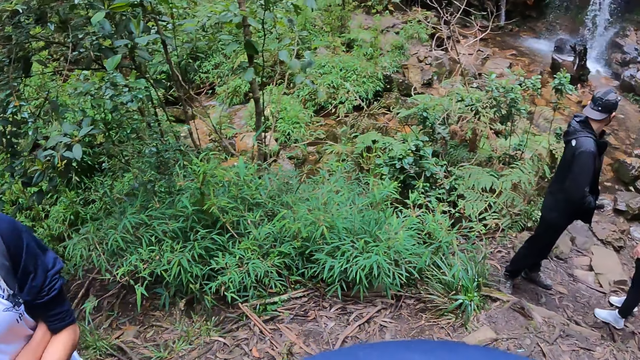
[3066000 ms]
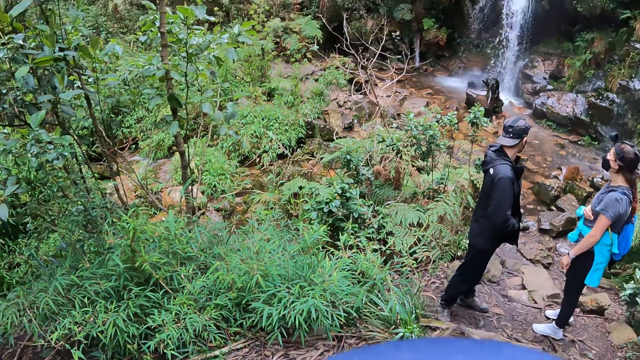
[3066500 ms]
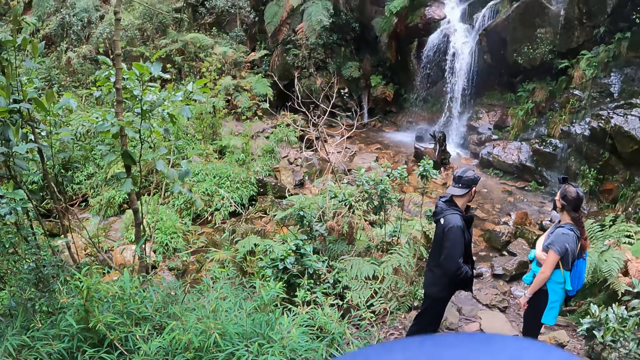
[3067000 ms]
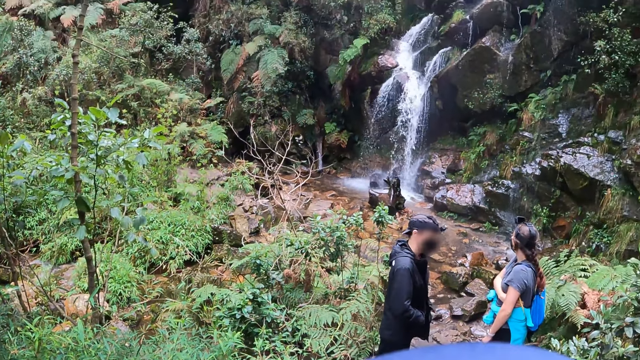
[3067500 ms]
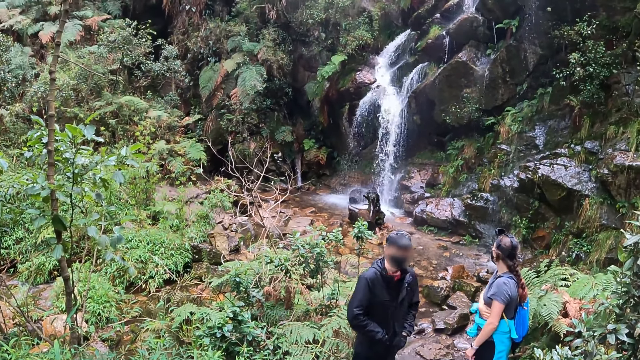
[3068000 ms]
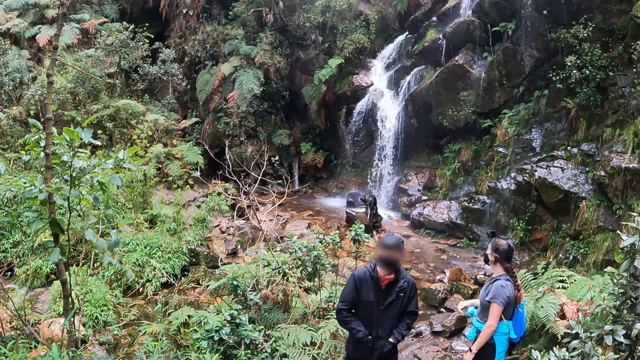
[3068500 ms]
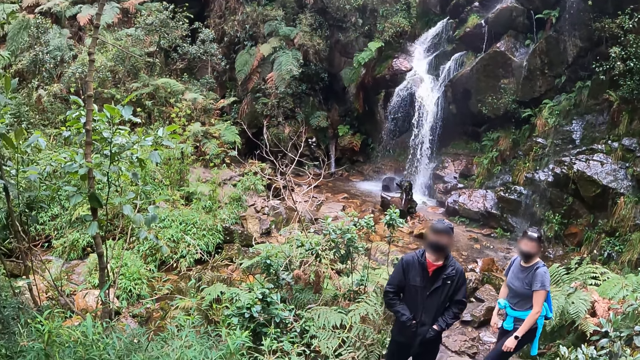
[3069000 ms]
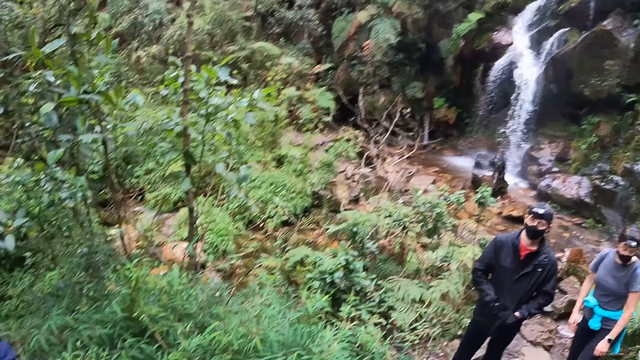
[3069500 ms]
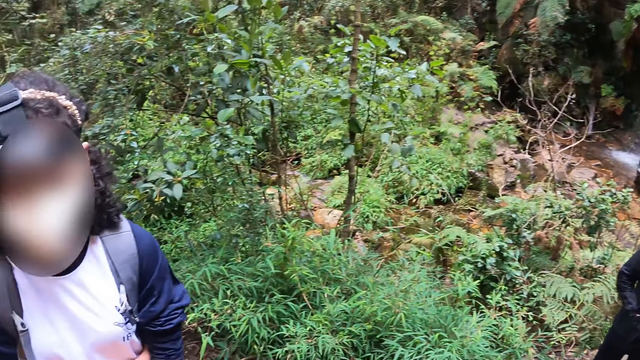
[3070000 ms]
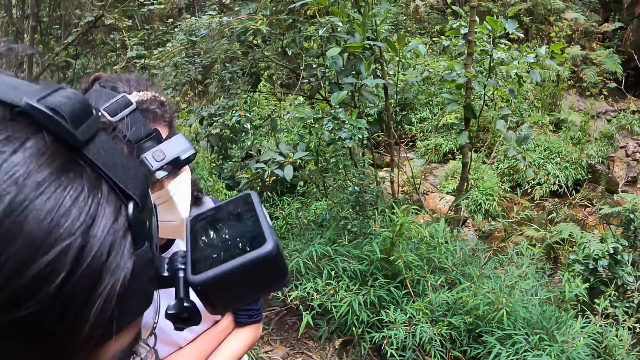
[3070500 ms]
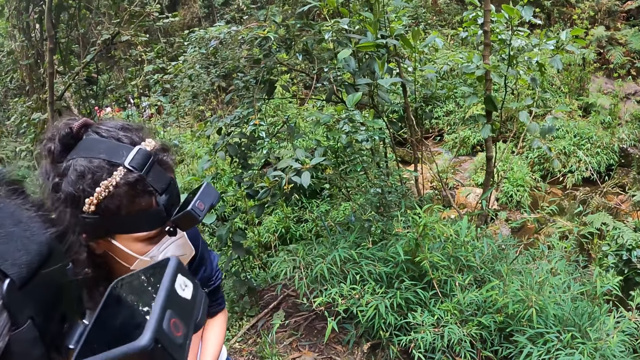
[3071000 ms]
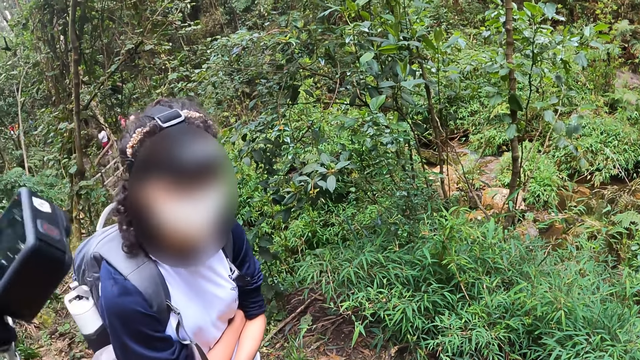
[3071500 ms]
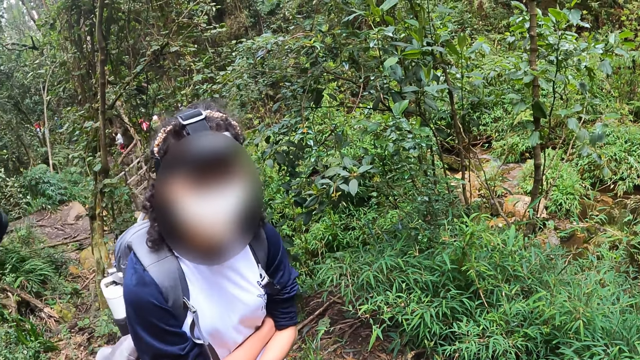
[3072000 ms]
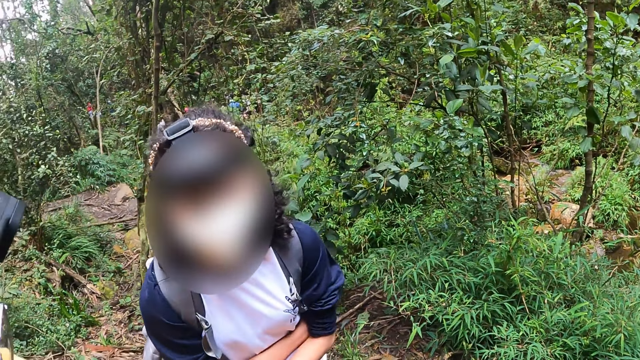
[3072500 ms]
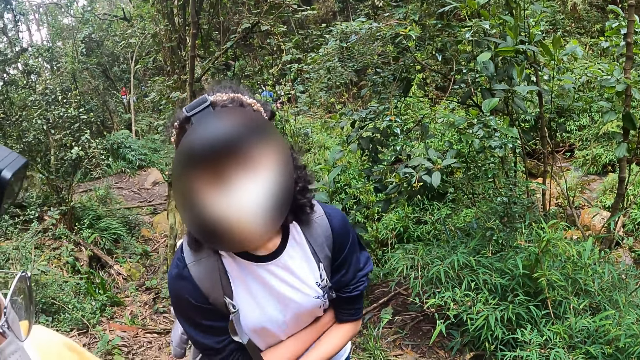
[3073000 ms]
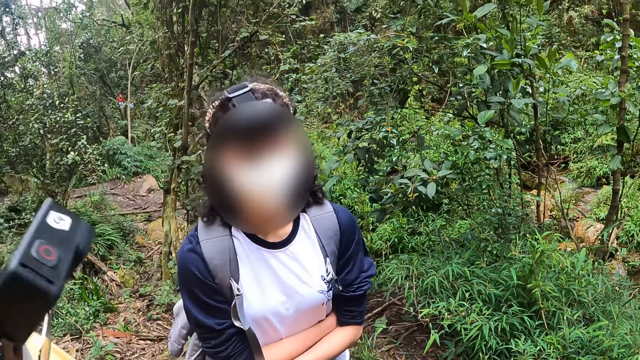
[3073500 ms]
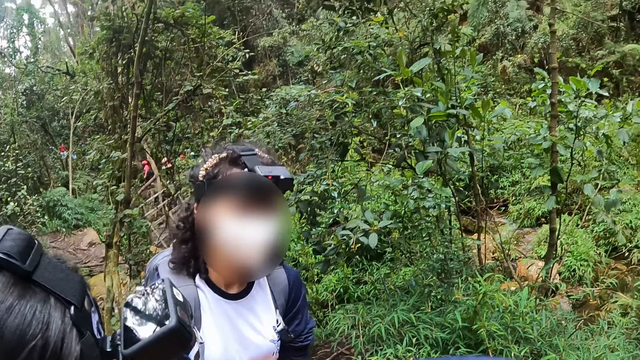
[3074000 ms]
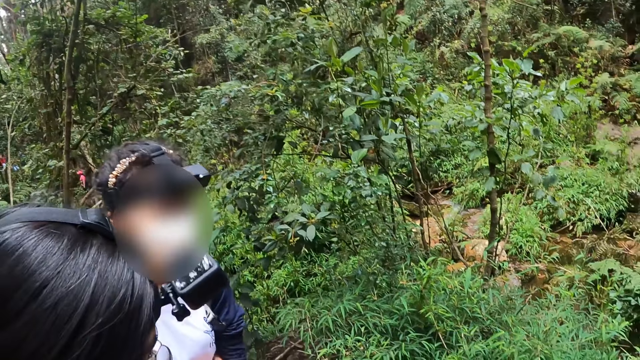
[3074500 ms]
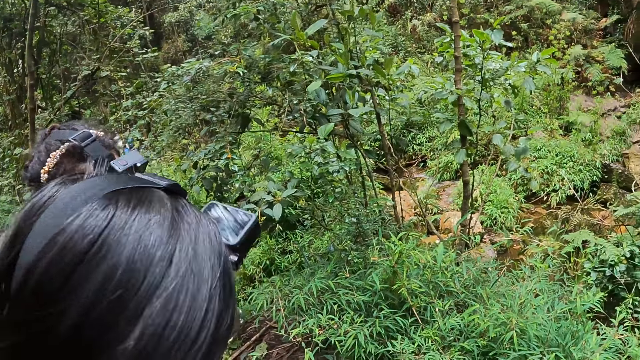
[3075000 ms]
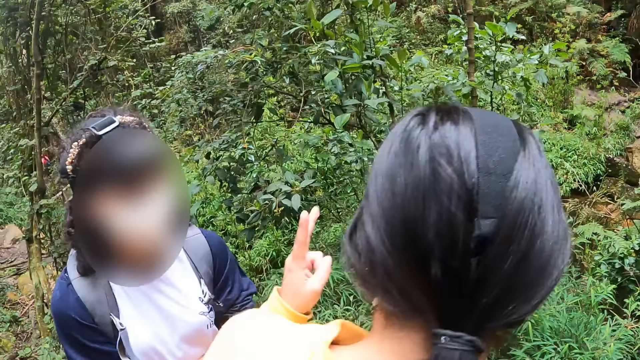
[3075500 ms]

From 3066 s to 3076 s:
The camera wearer looks around. They talk to a person.

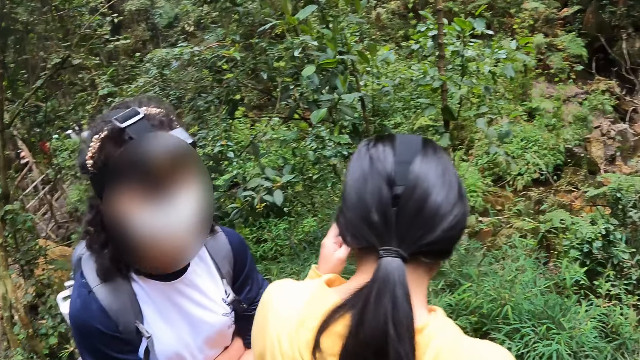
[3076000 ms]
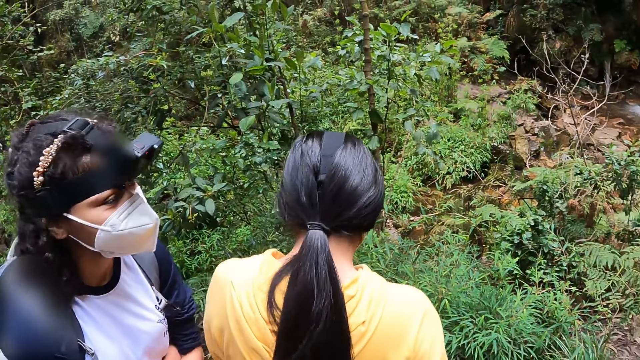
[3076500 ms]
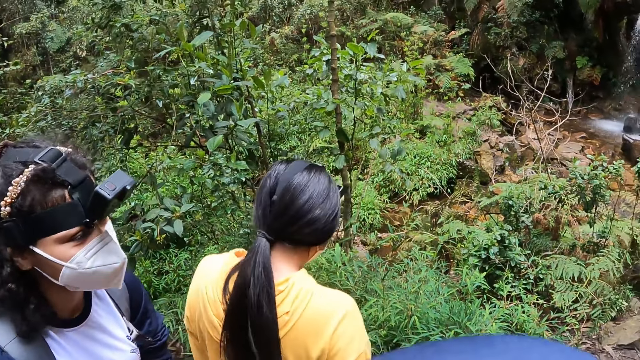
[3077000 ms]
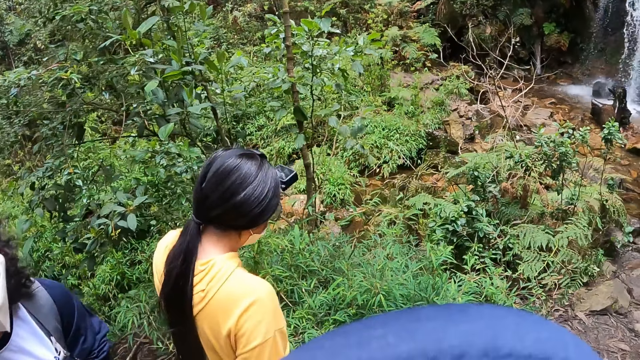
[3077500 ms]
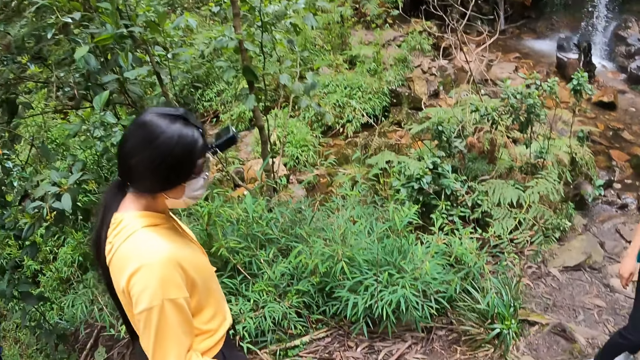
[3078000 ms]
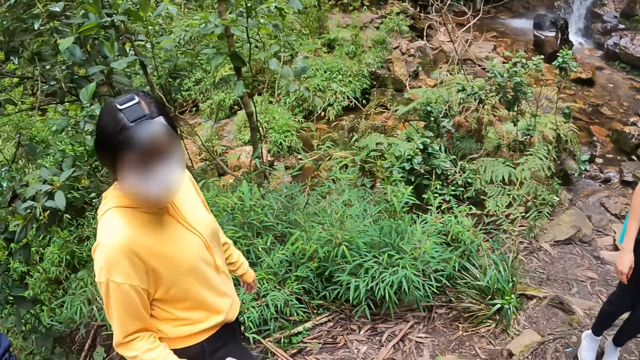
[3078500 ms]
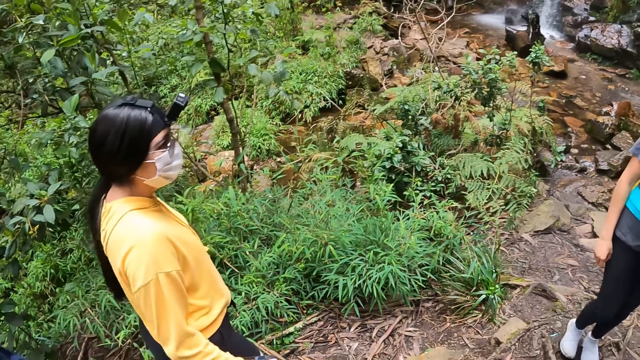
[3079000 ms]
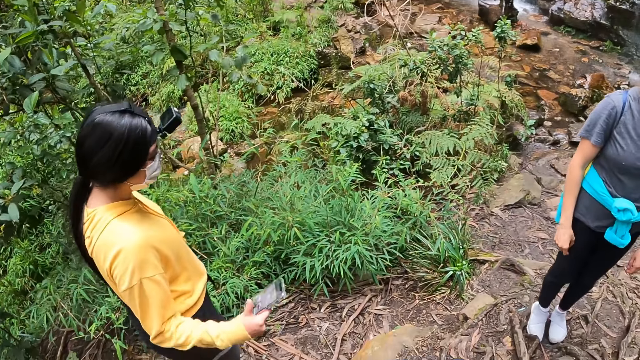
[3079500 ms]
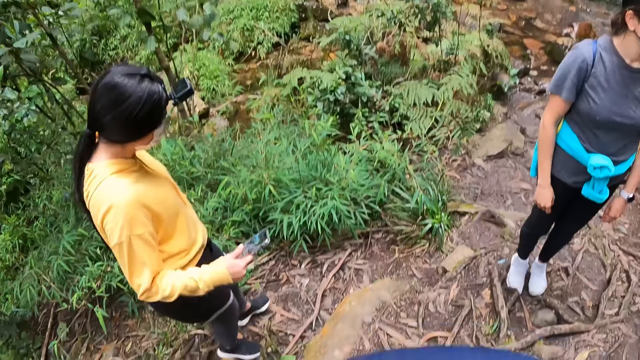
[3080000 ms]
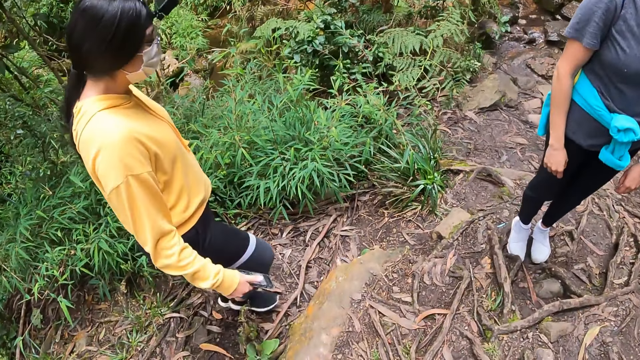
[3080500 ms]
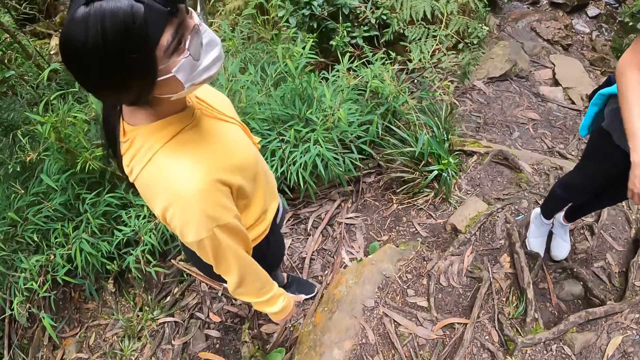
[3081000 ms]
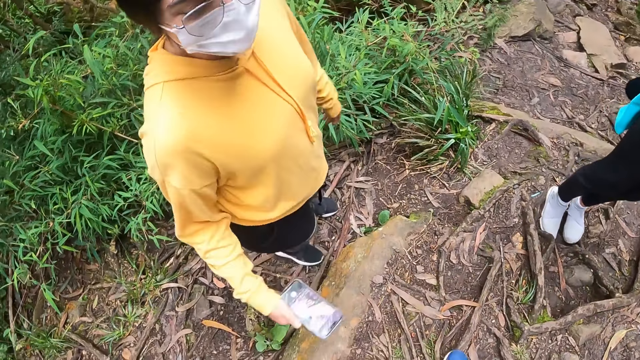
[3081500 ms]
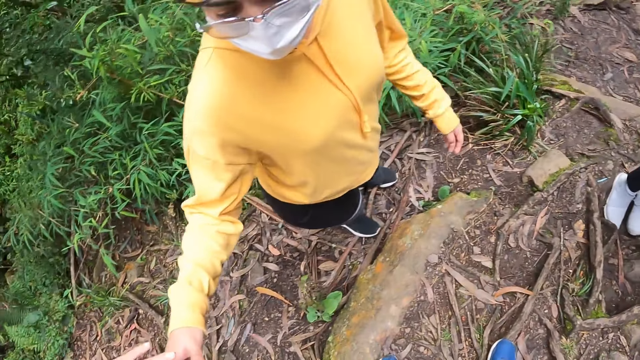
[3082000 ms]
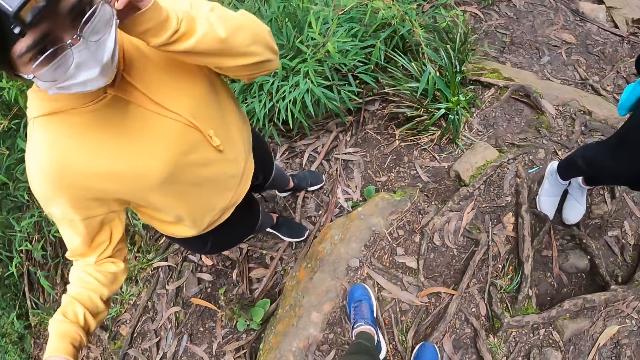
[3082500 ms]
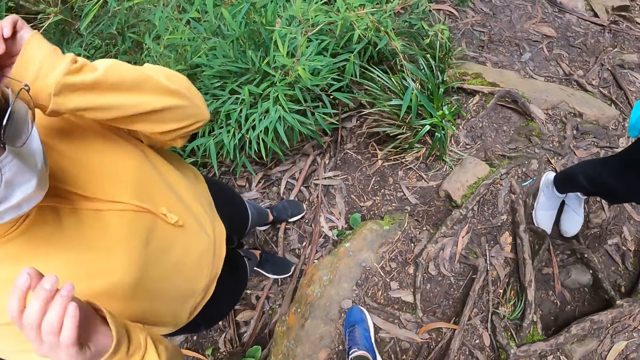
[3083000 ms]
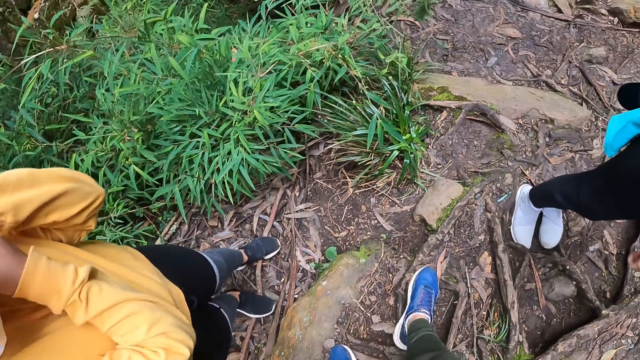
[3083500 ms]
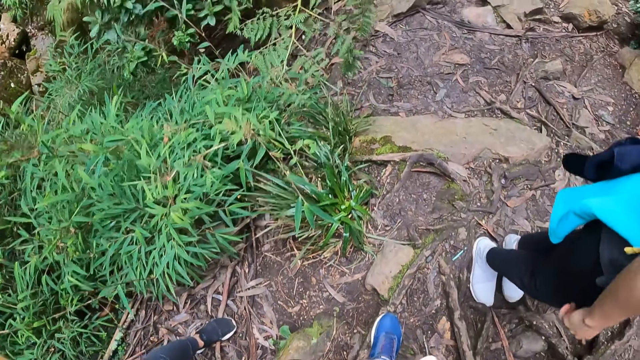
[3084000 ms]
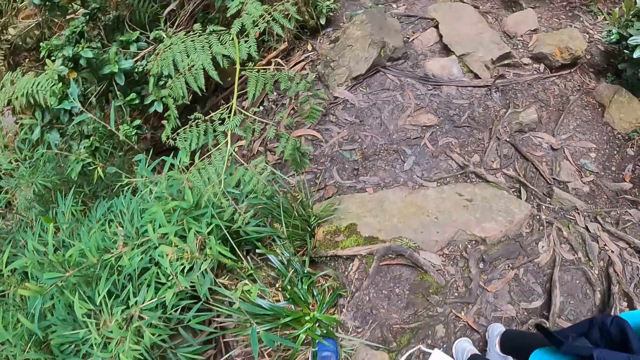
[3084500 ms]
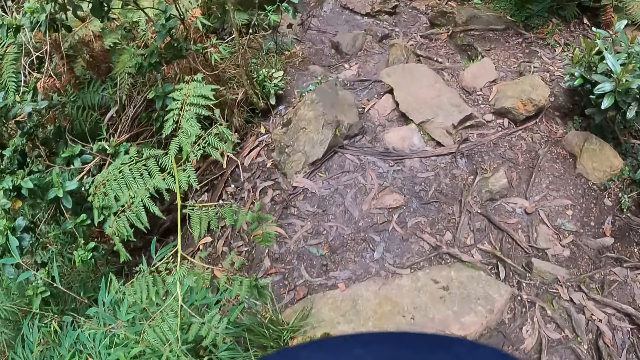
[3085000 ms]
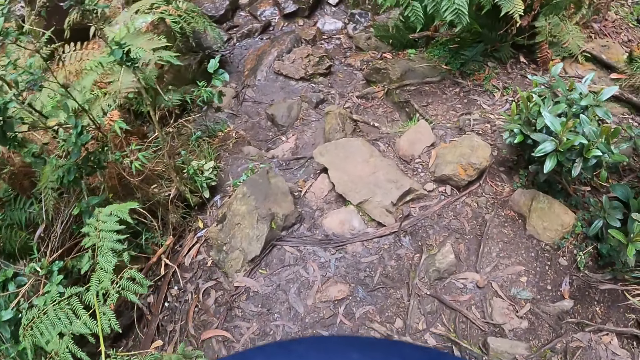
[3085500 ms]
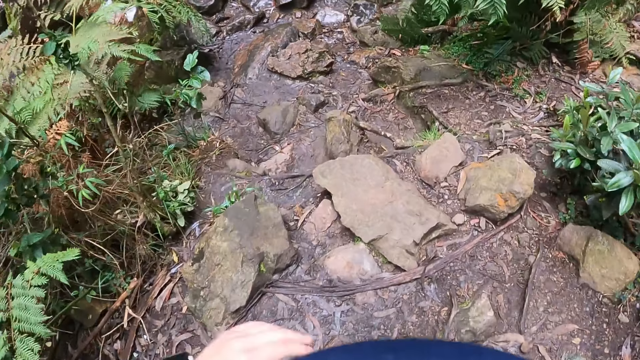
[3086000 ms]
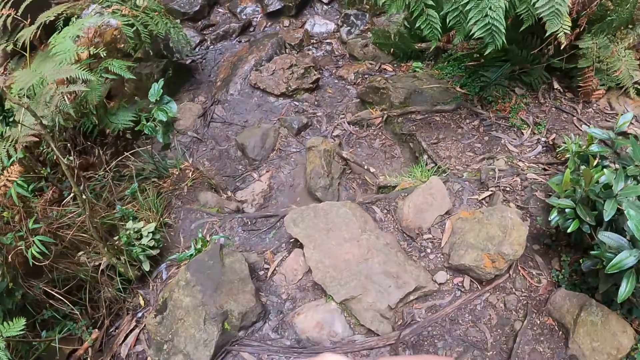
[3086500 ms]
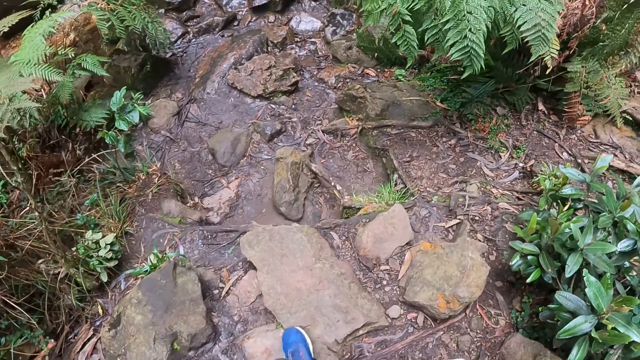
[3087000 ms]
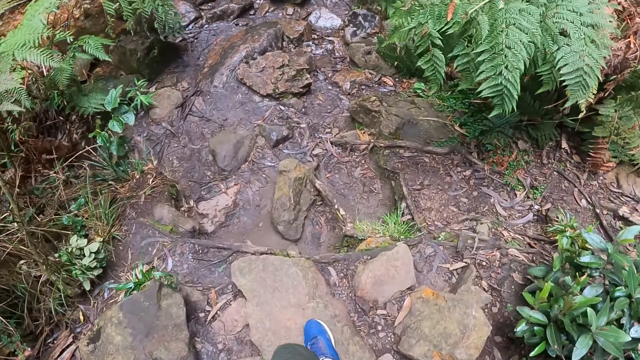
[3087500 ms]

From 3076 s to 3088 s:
The camera wearer talks to a woman. The woman lifts a phone with her right hand. The woman adjusts a face mask on her face with both hands. The camera wearer walks around.
